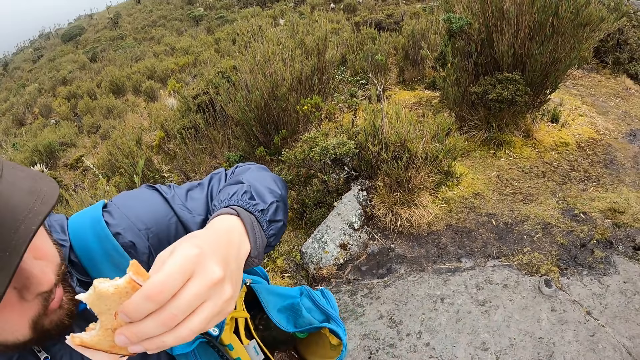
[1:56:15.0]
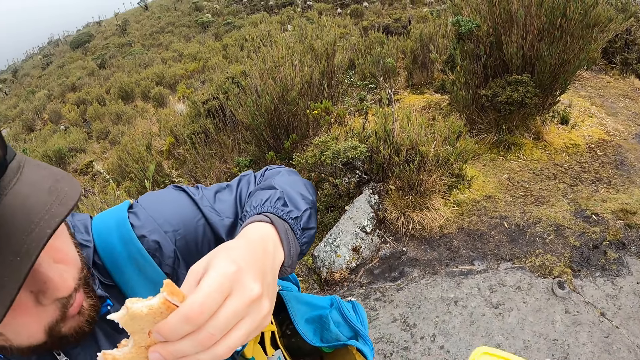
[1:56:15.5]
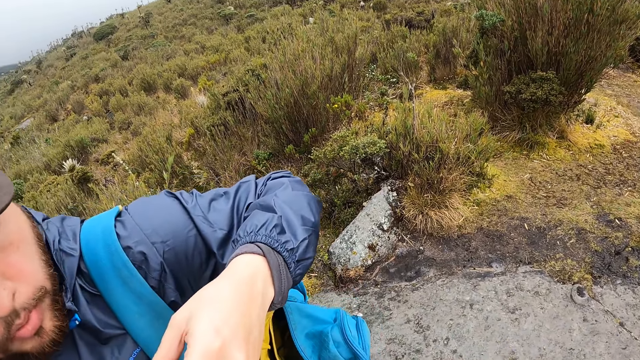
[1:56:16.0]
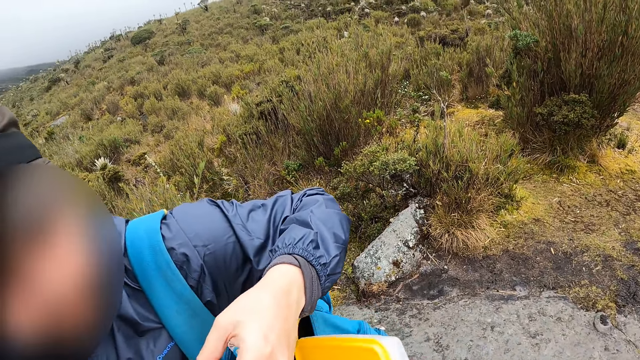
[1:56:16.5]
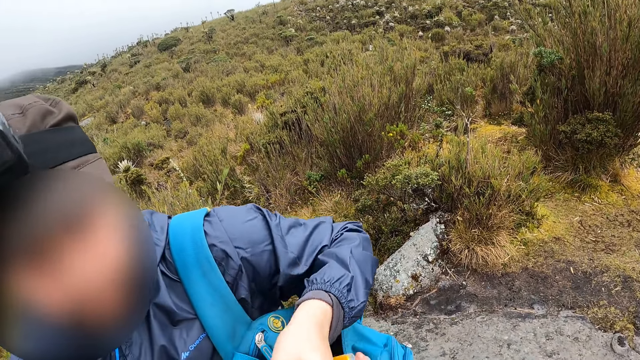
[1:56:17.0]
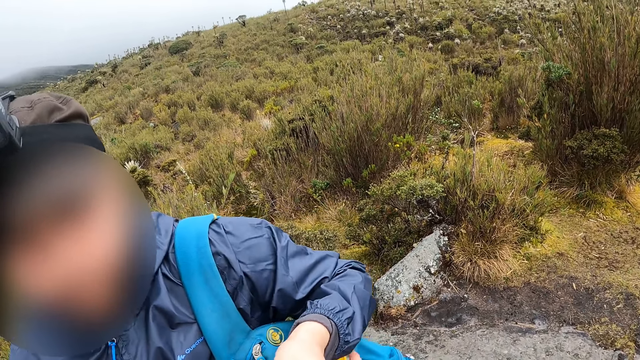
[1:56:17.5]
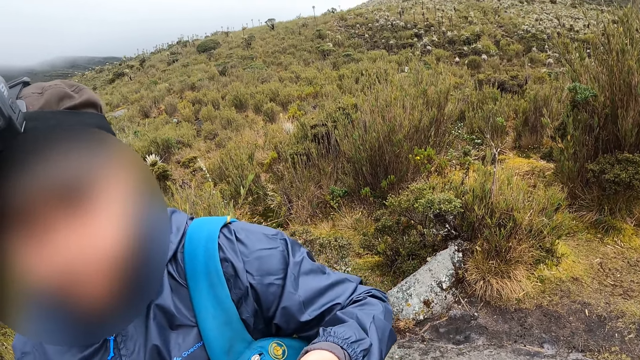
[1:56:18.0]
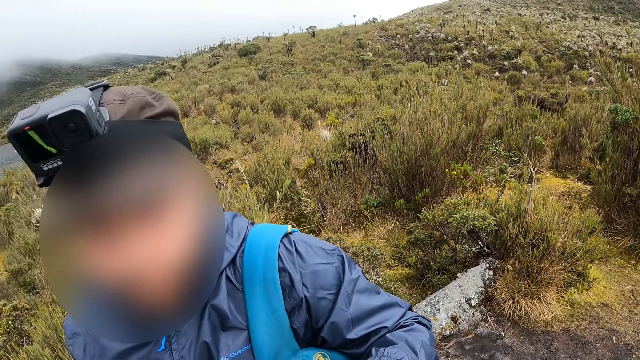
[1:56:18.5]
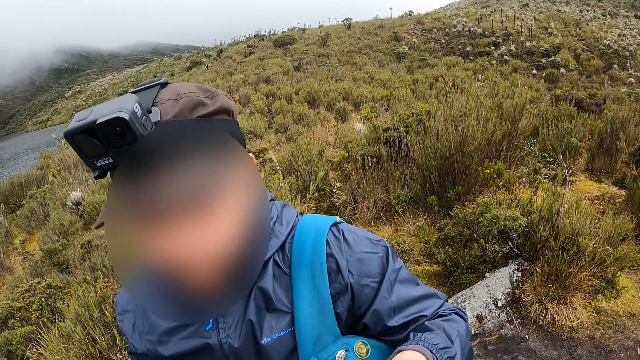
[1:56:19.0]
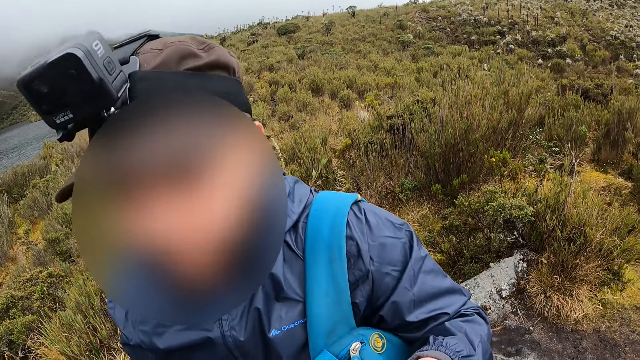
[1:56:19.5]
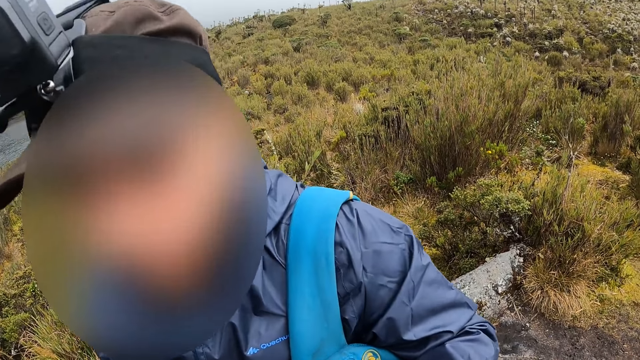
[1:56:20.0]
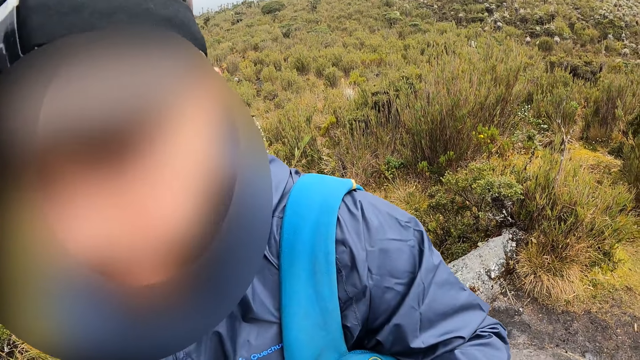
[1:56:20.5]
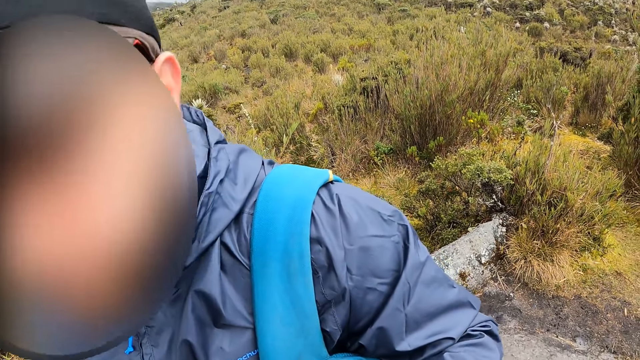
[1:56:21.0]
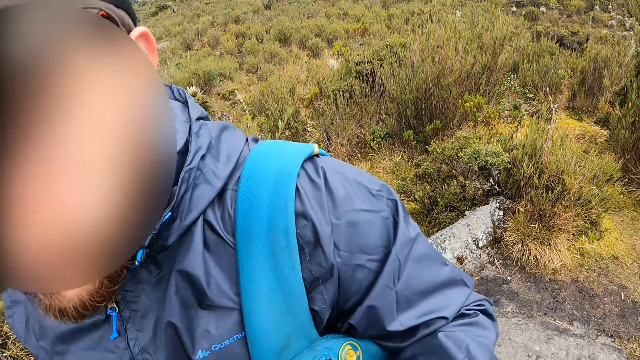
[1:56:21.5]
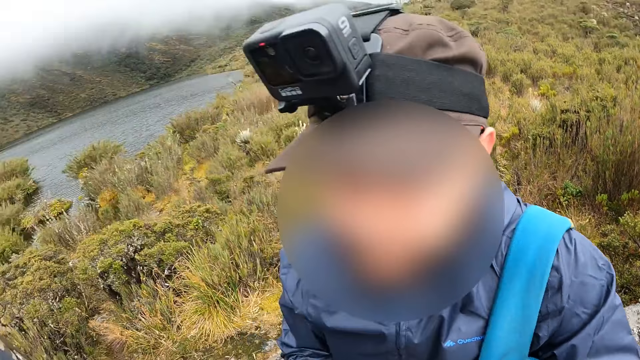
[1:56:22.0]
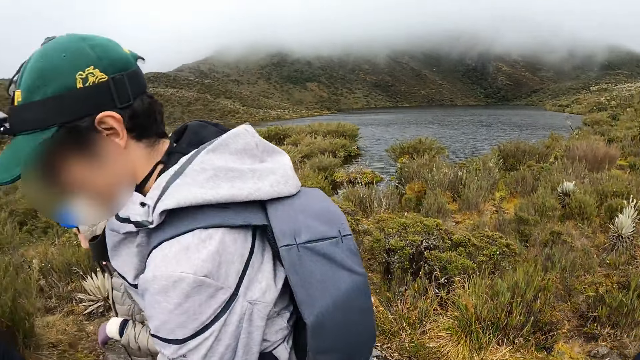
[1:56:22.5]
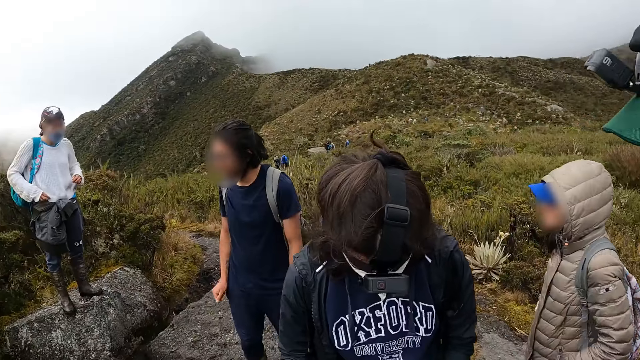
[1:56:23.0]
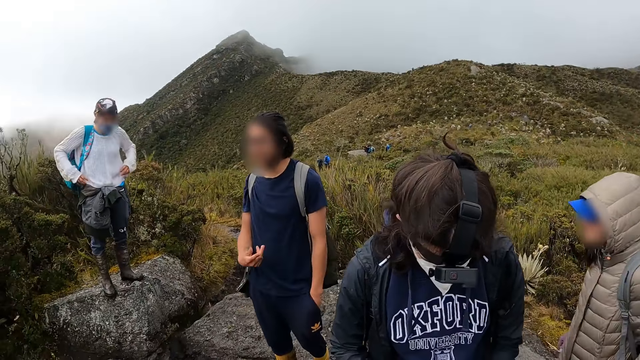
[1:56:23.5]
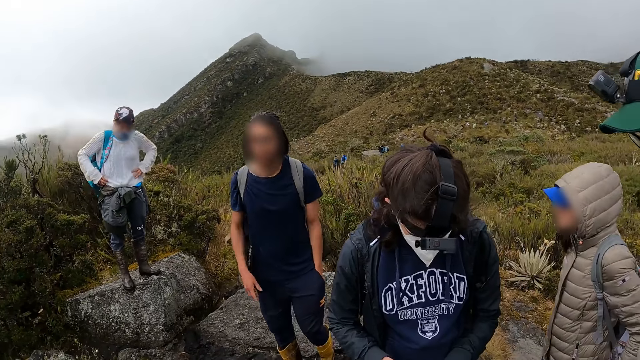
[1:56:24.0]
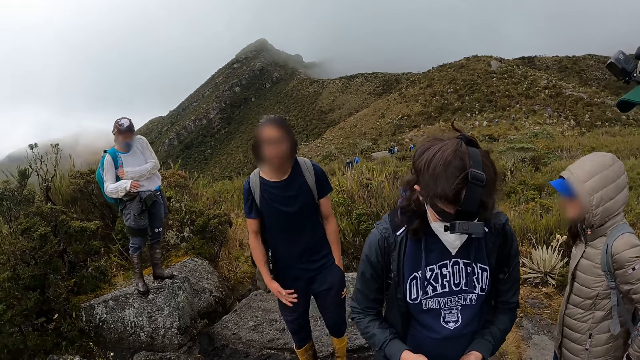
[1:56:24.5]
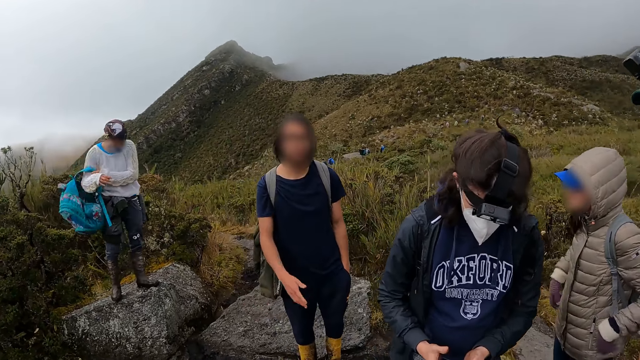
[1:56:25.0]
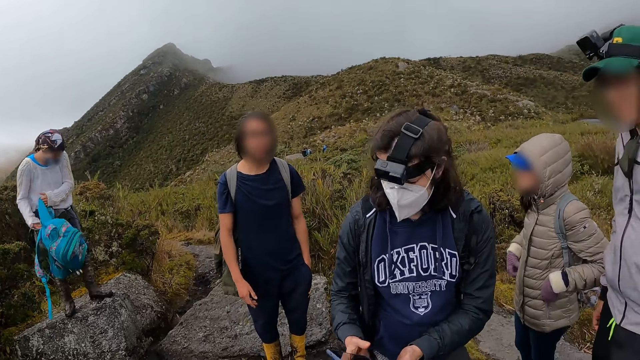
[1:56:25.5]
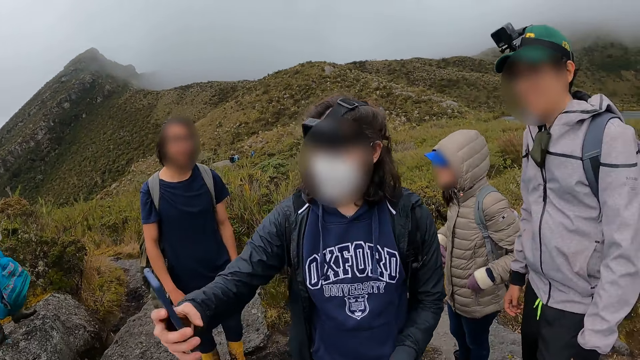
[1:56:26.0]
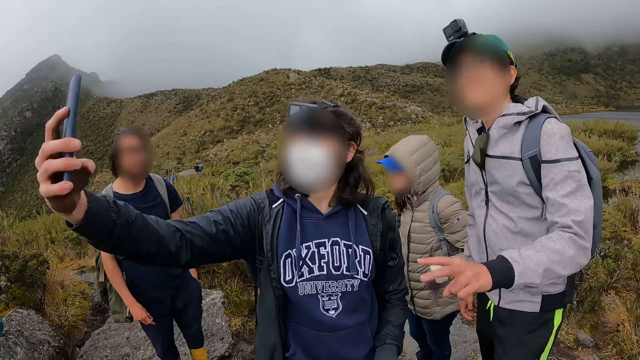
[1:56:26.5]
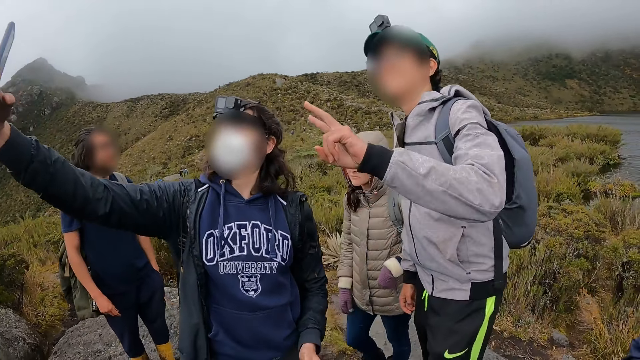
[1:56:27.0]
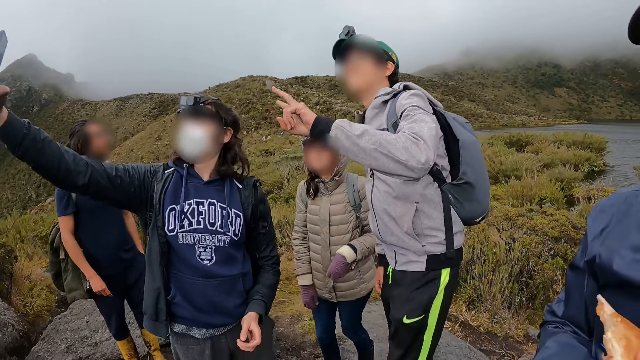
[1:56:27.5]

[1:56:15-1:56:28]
The camera wearer places the plastic container into the bag on the man's shoulder with her right hand. She looks around. Another man interacts with the group of people. A woman operates a mobile phone with her right hand.

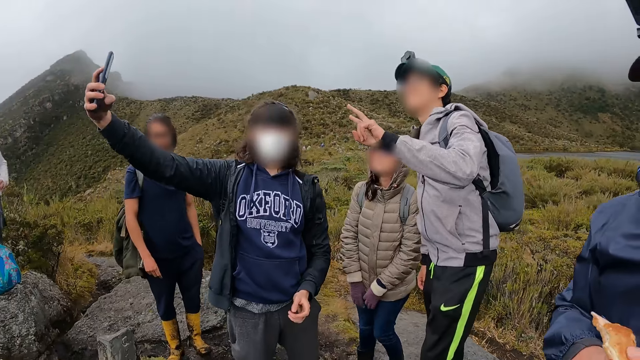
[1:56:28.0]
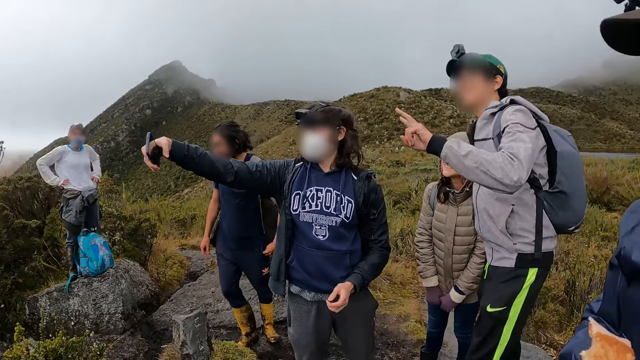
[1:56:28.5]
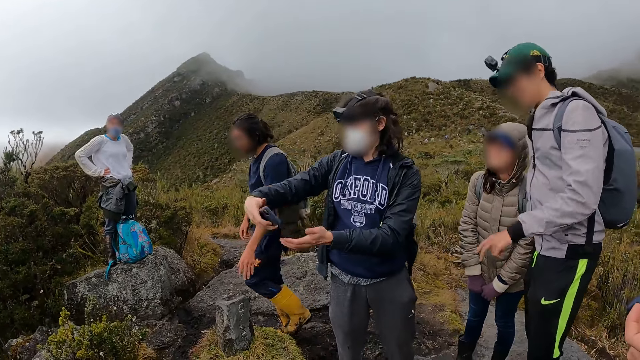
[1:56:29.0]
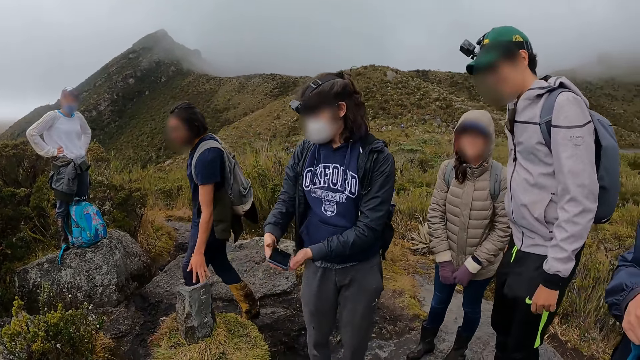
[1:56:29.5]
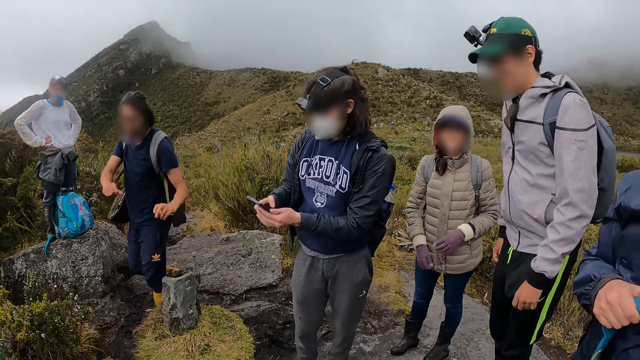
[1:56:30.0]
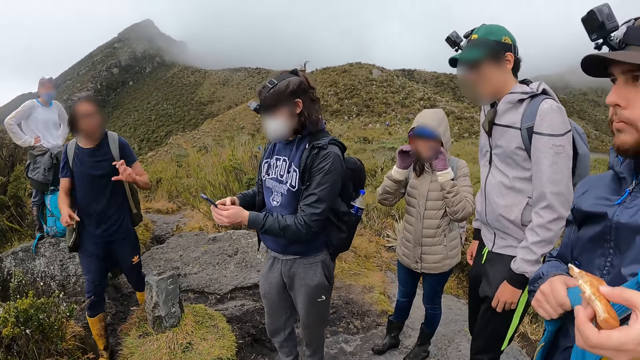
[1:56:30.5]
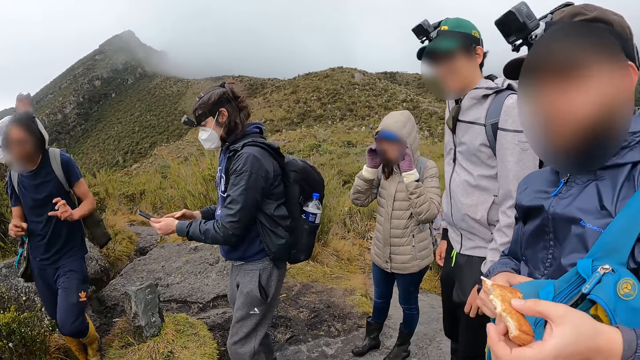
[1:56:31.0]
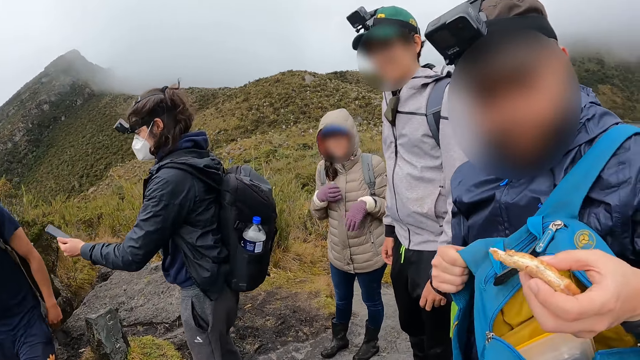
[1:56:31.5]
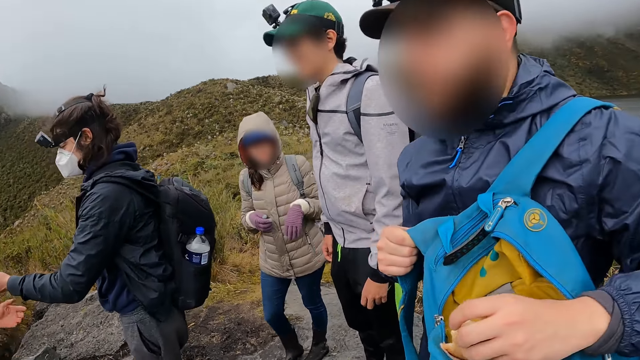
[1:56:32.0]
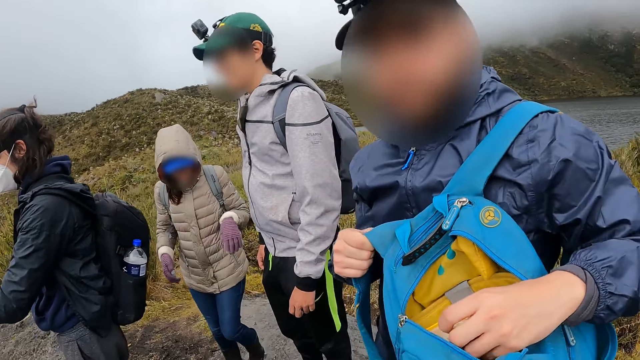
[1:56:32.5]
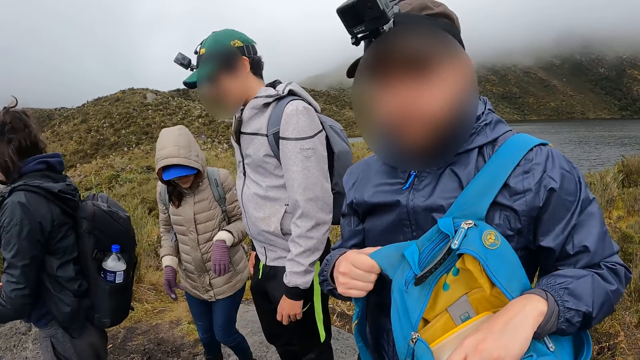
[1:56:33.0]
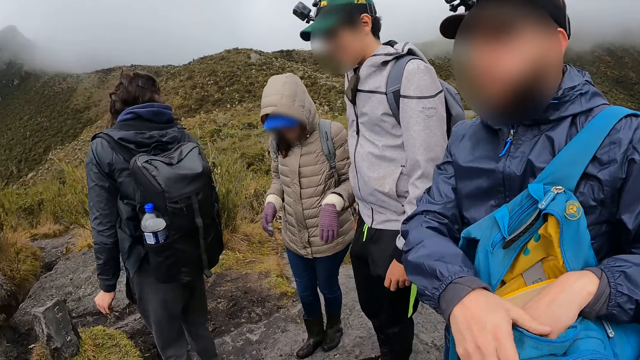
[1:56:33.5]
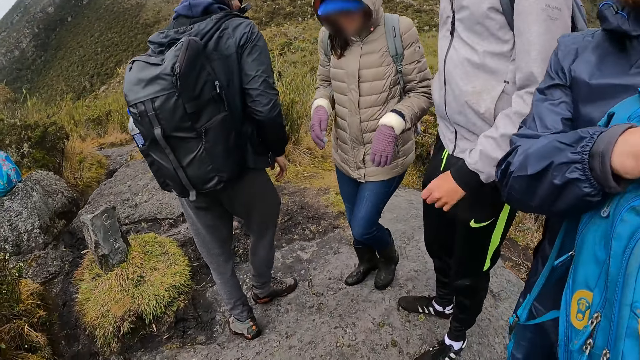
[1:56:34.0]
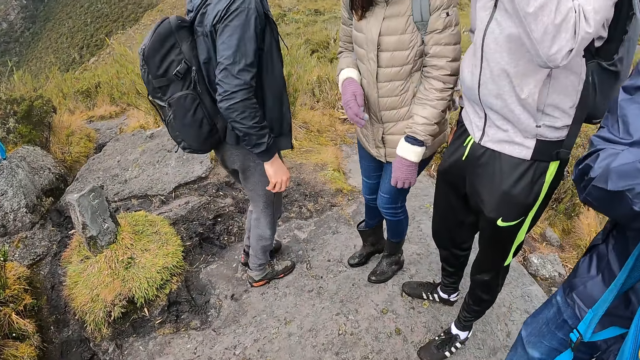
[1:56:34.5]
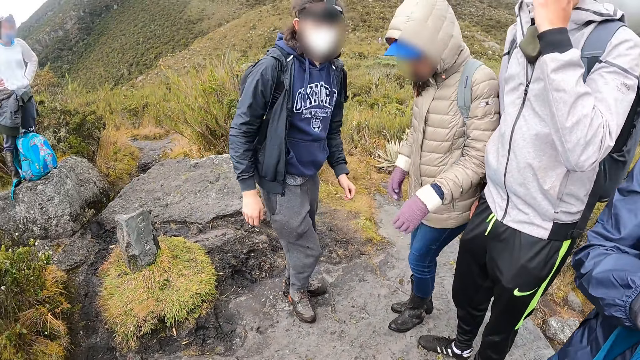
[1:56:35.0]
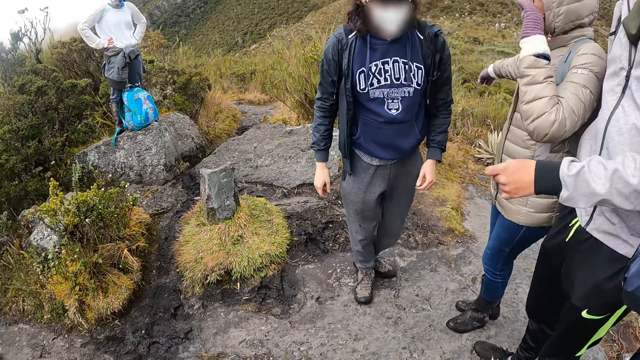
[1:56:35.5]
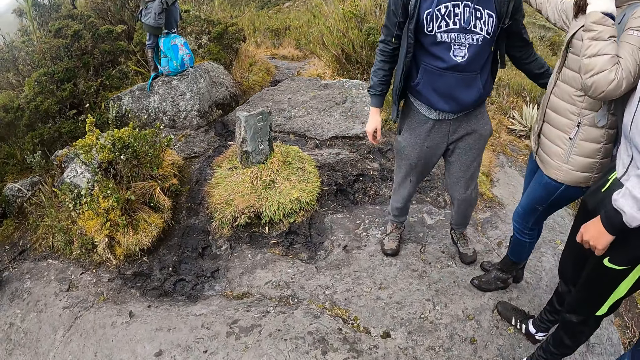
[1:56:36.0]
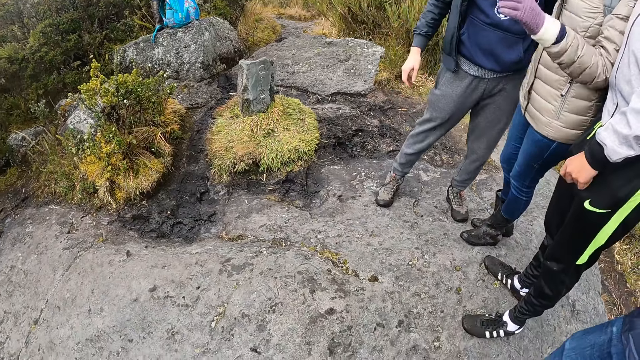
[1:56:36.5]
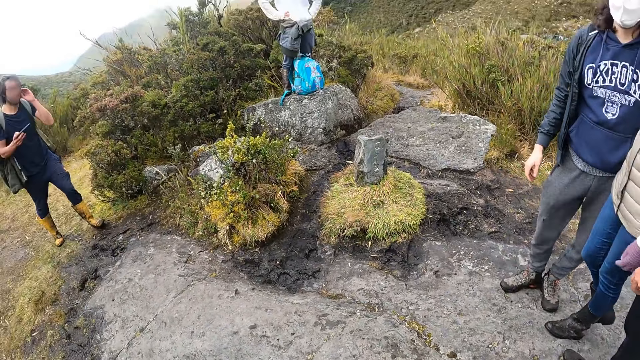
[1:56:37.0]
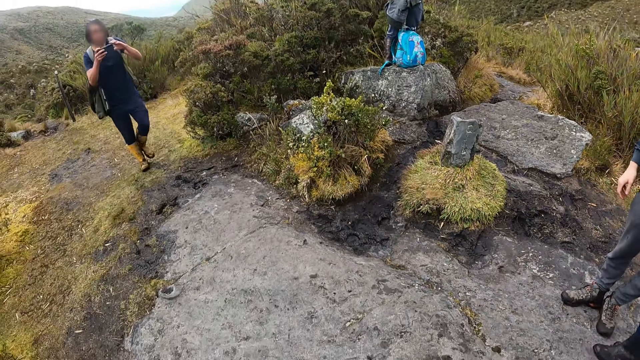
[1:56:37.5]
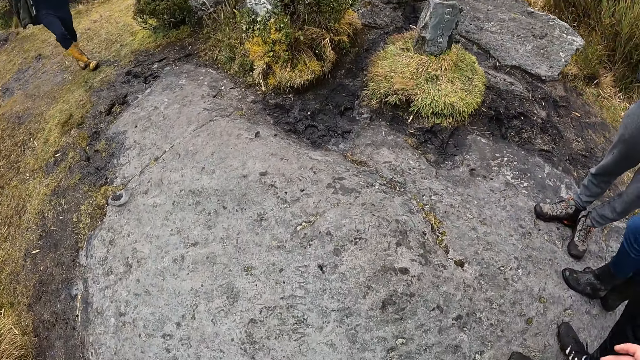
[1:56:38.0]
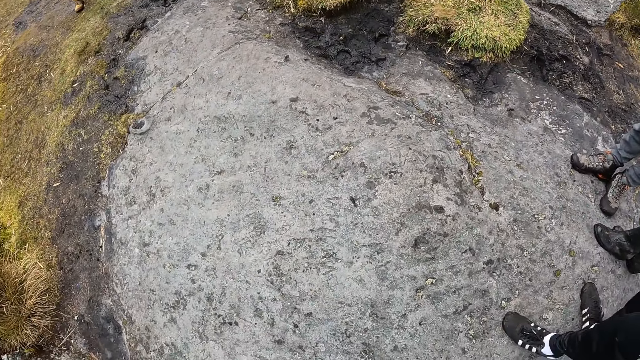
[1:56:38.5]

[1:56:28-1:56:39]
A woman operates a mobile phone with both hands. A man drops the toast into the bag with his left hand. Another man operates a mobile phone with both hands.
